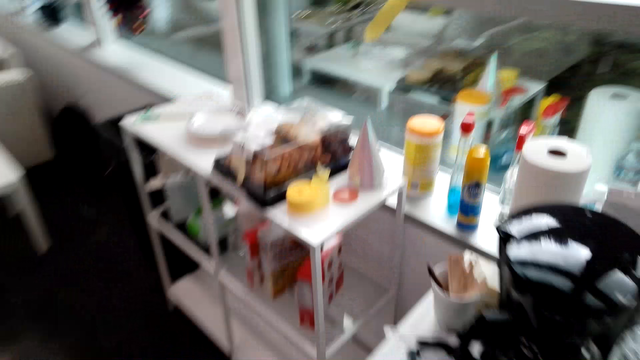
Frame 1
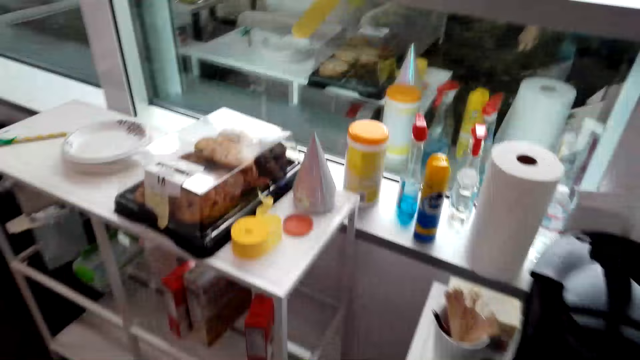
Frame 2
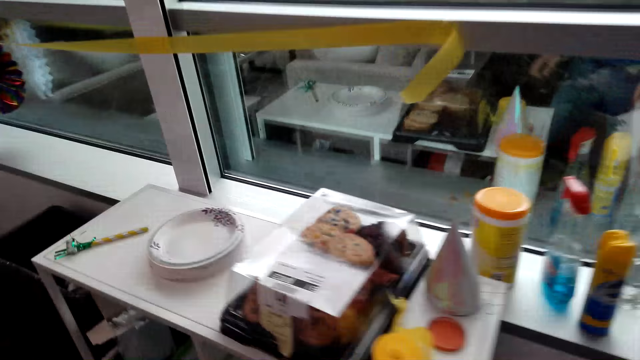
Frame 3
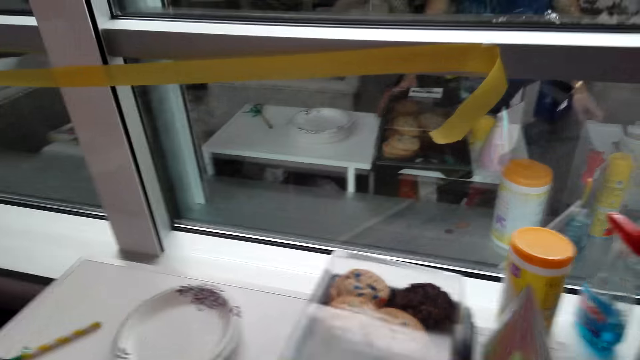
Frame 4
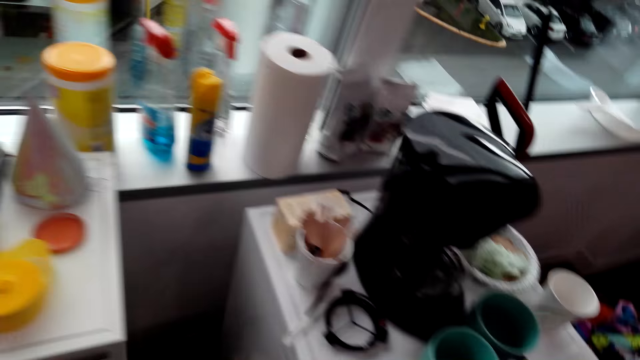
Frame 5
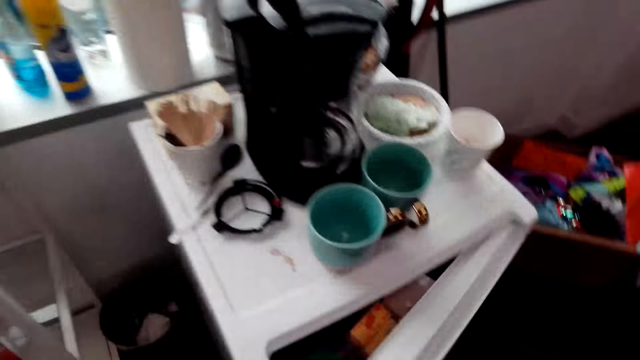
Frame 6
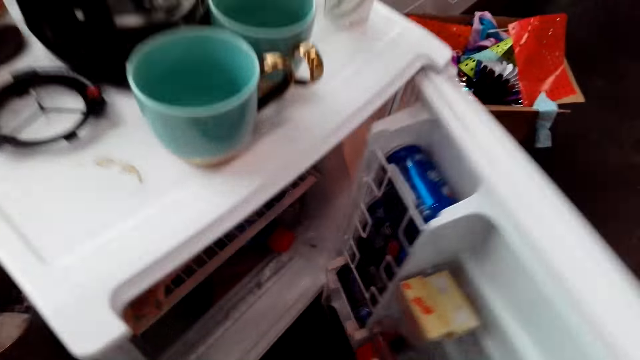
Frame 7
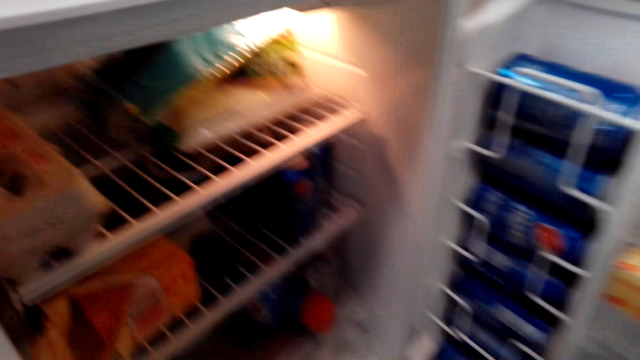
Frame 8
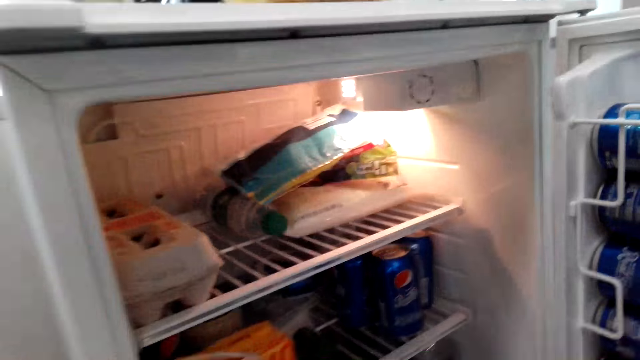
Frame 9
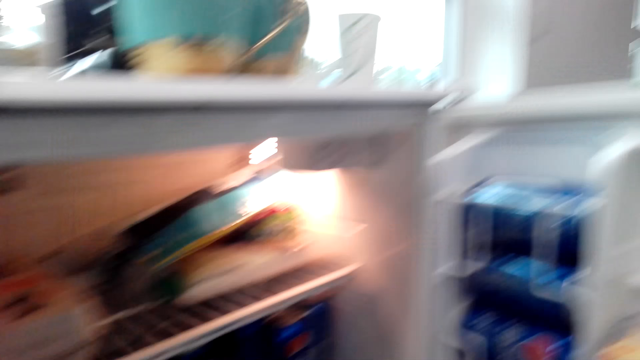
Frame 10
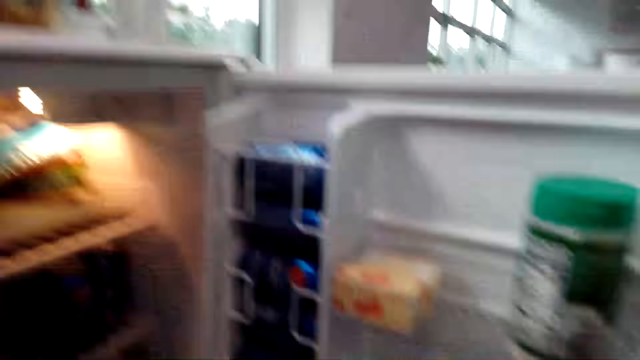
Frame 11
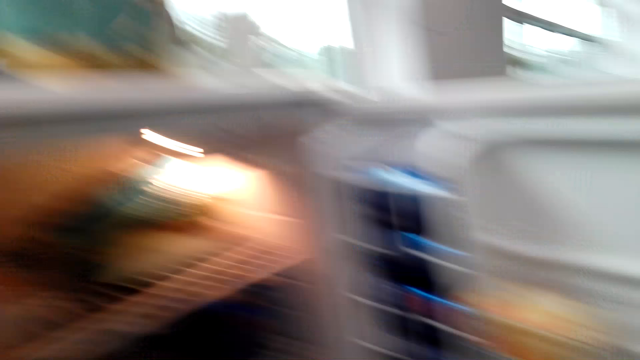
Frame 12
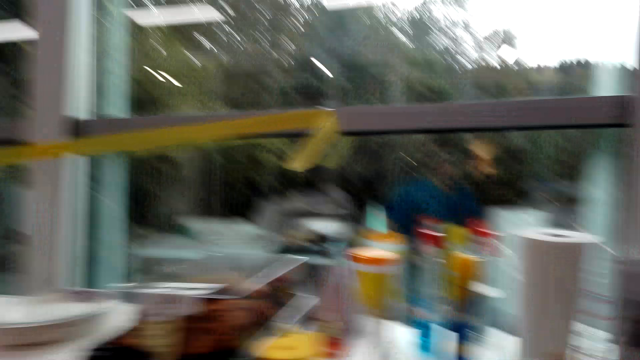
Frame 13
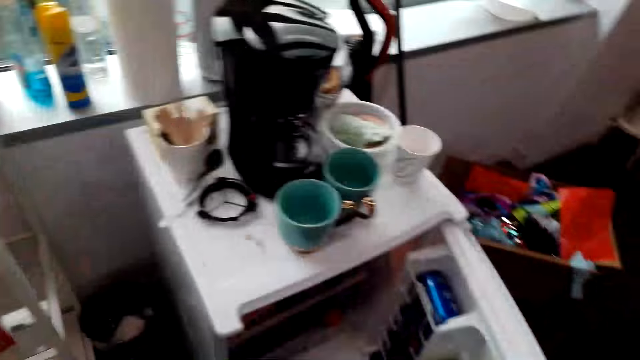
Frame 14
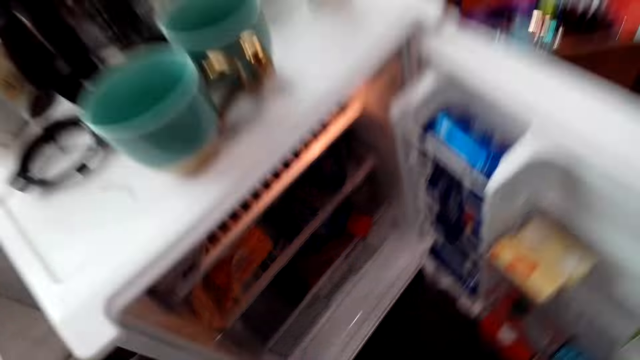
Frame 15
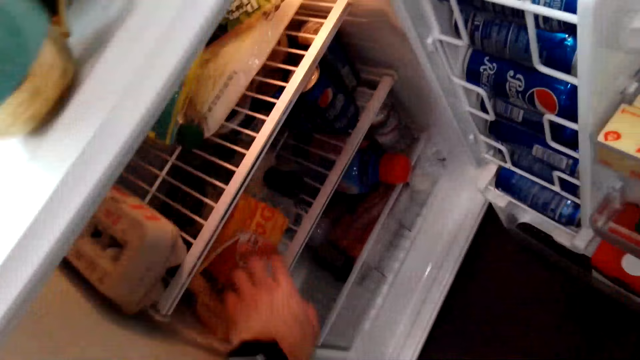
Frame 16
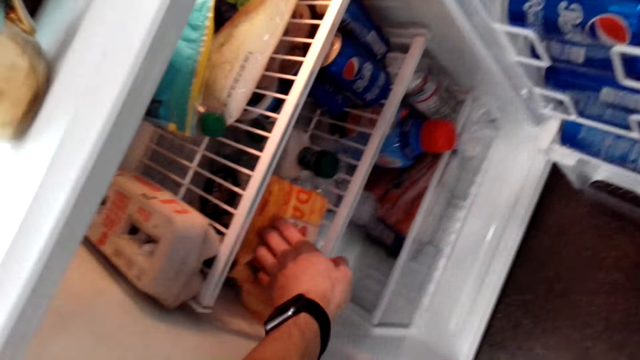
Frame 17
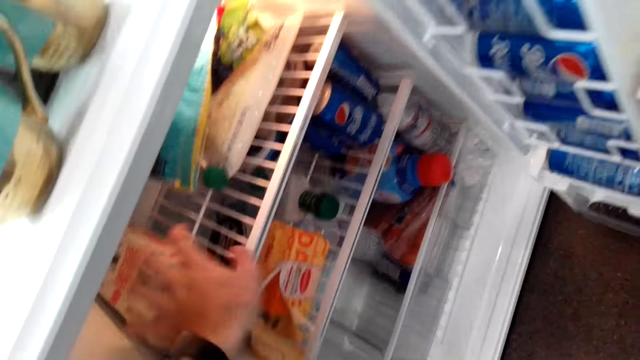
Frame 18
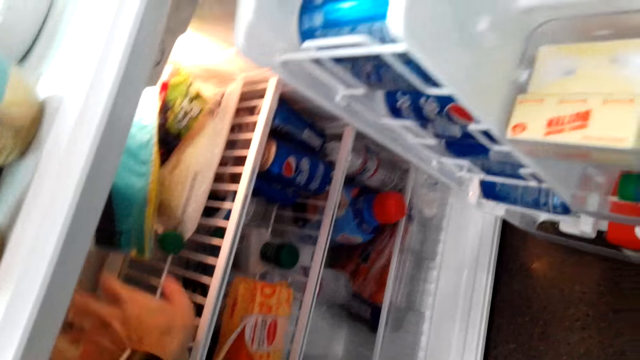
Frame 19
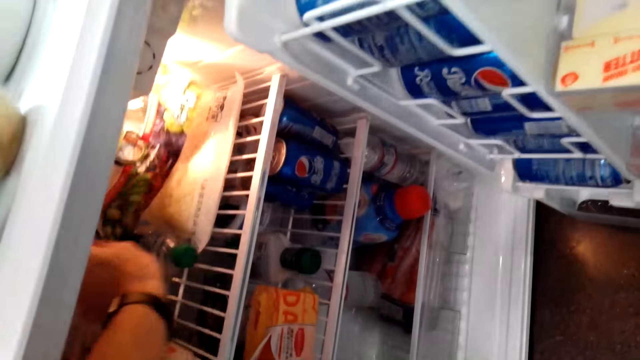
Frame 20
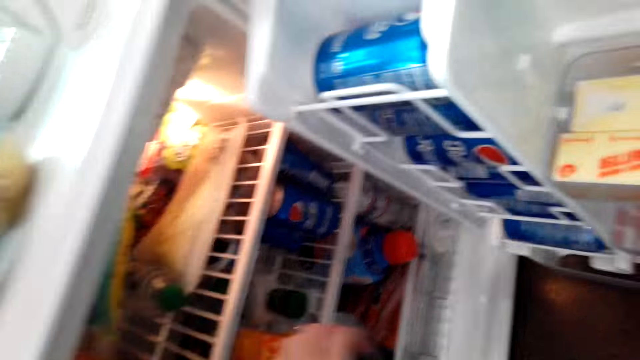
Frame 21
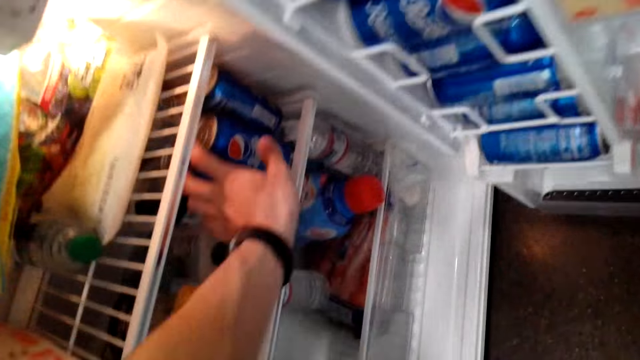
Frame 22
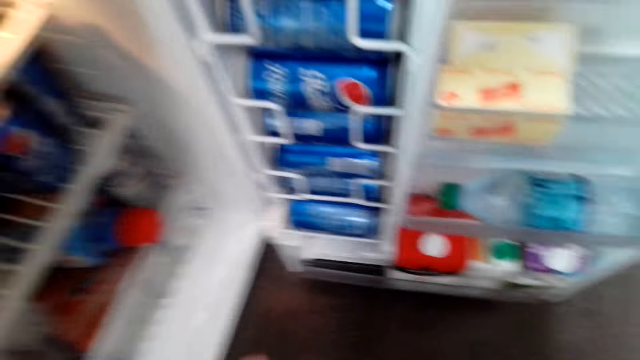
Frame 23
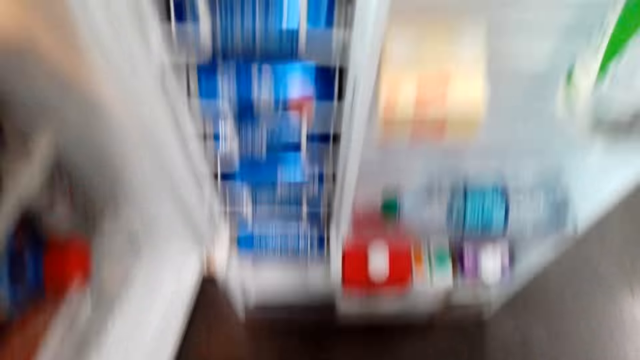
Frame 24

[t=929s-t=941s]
The camera wearer opens the fridge. They stare inside the fridge. They search for something in the fridge. They touch items in the fridge.

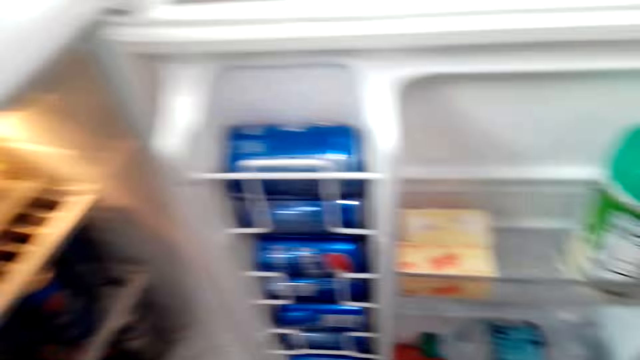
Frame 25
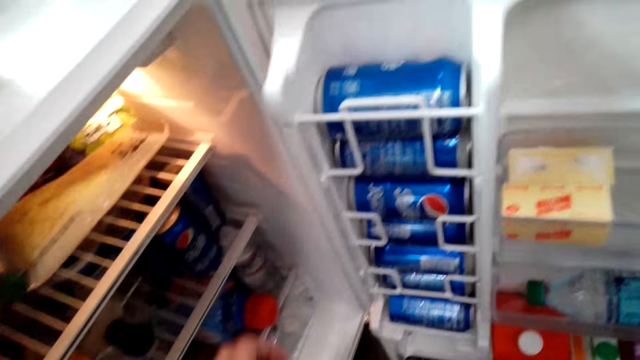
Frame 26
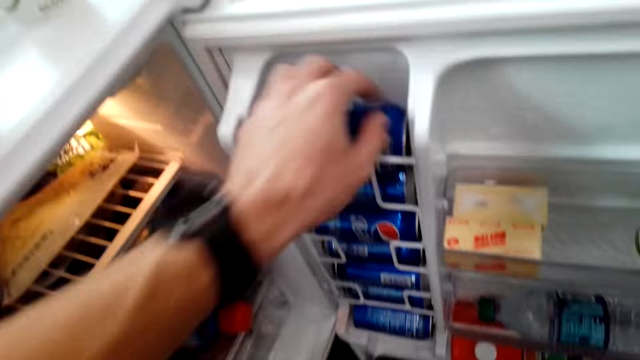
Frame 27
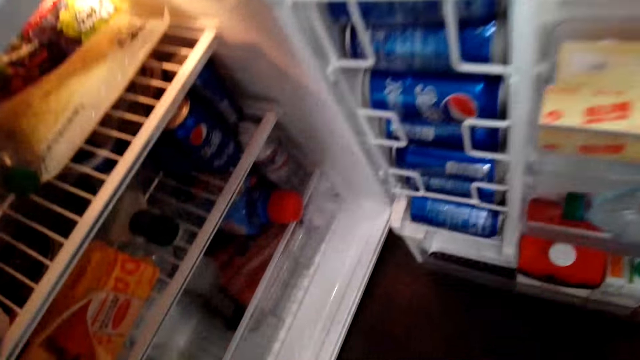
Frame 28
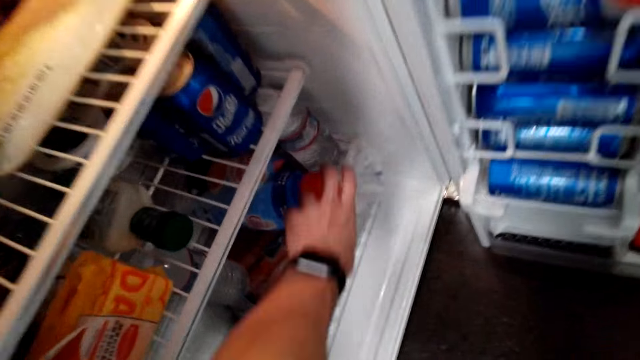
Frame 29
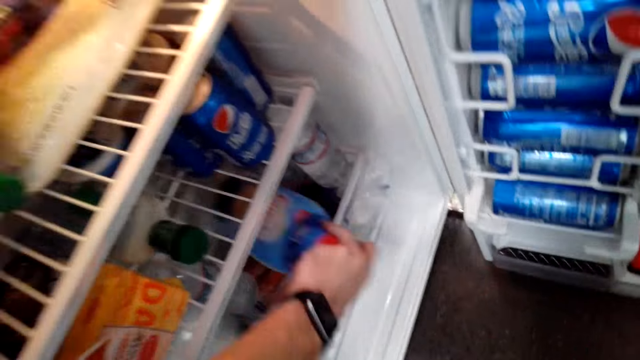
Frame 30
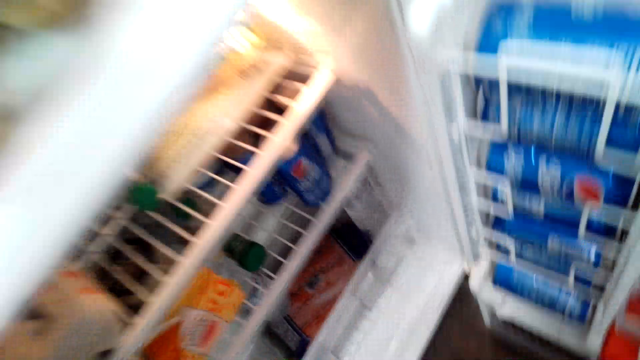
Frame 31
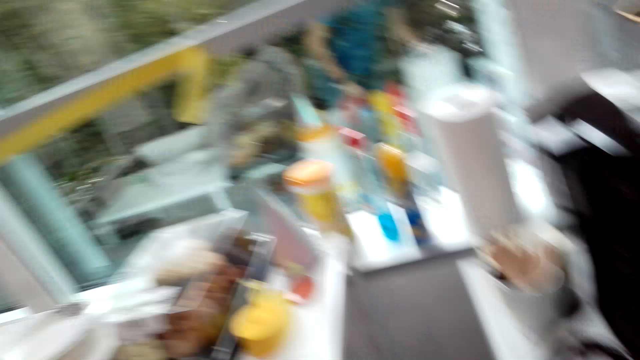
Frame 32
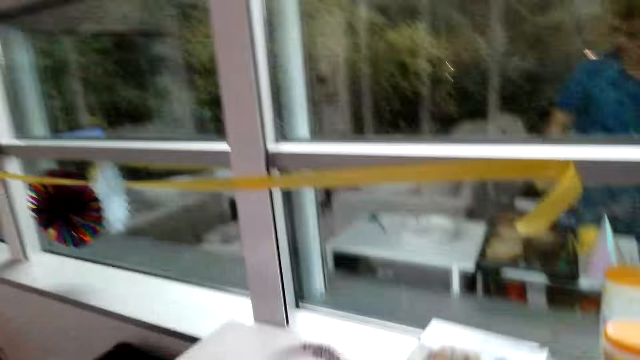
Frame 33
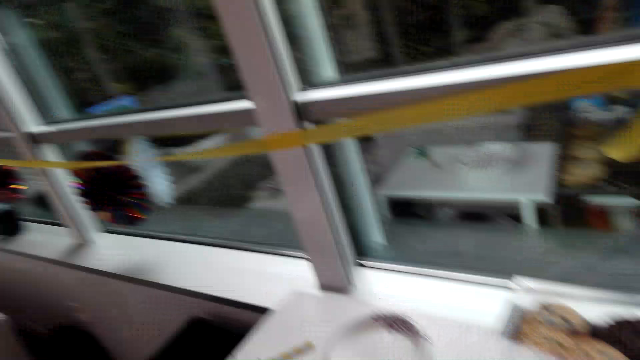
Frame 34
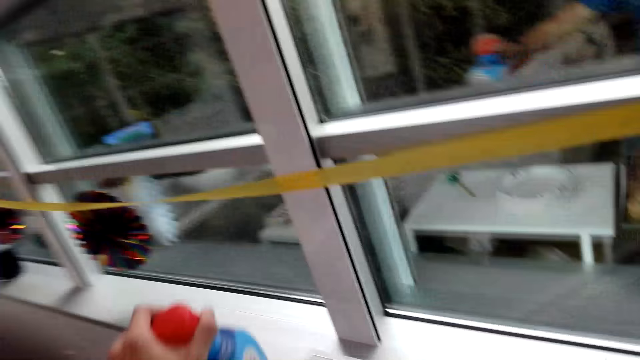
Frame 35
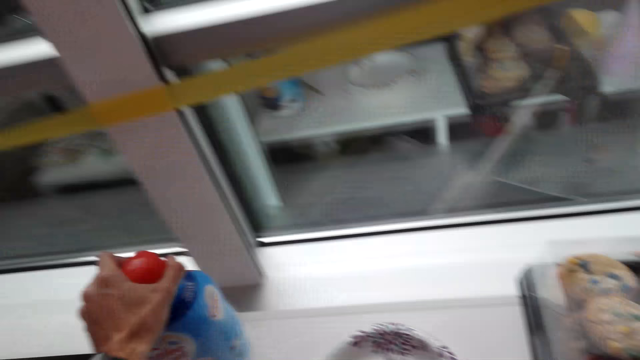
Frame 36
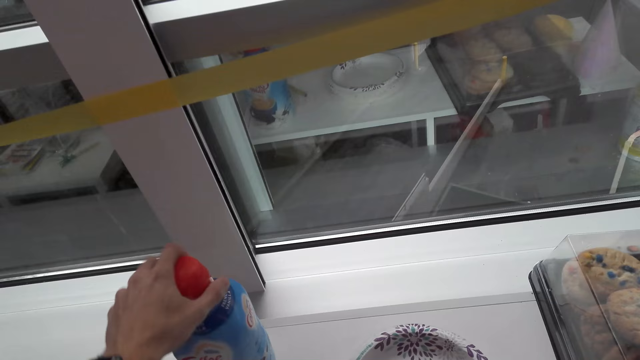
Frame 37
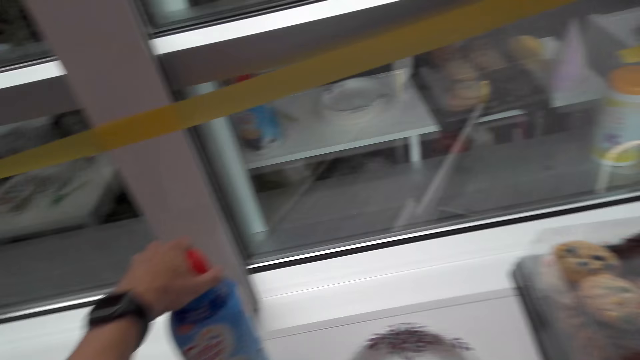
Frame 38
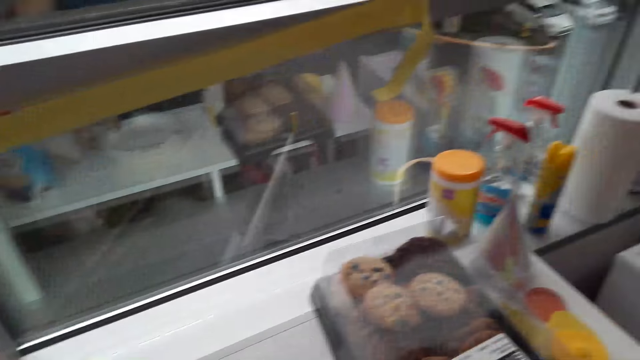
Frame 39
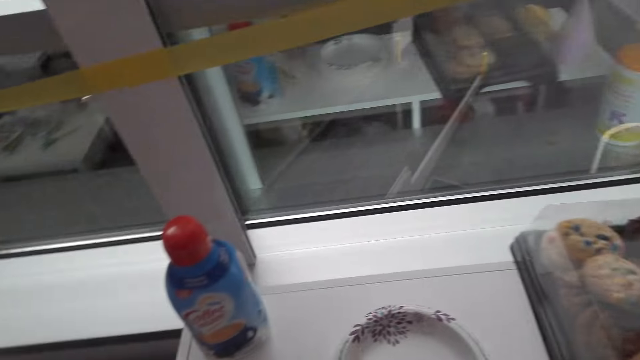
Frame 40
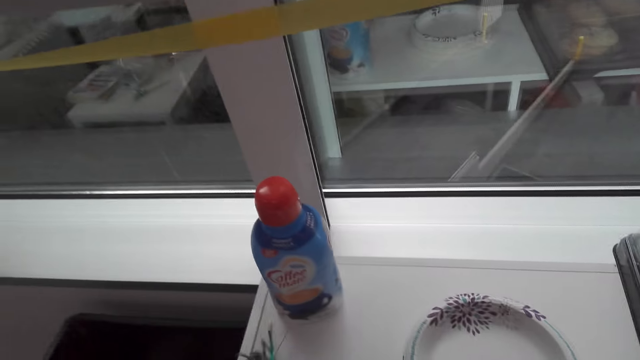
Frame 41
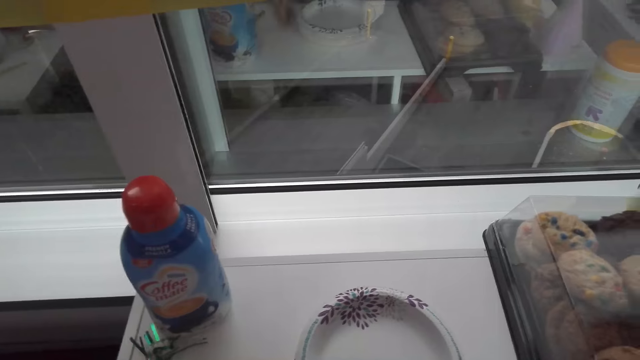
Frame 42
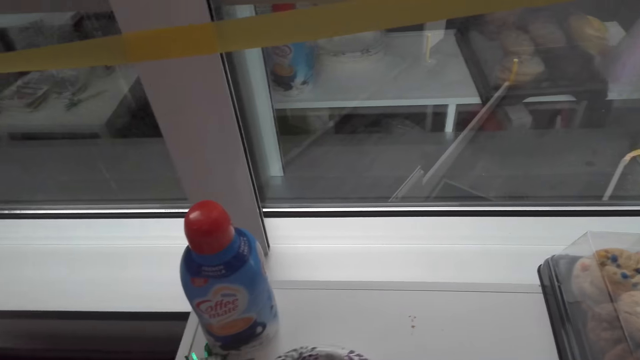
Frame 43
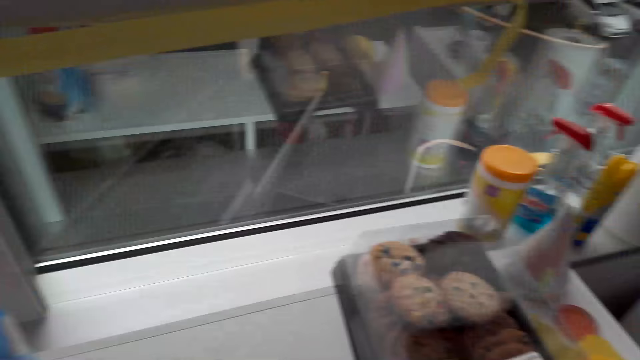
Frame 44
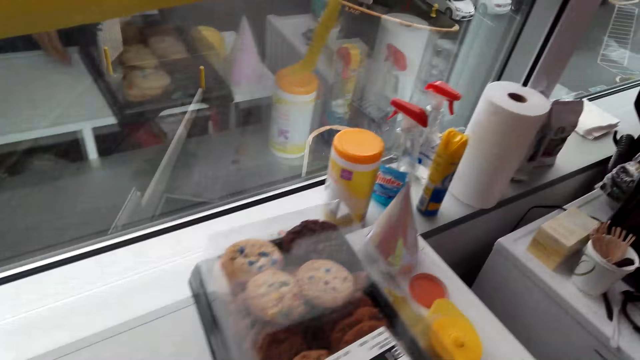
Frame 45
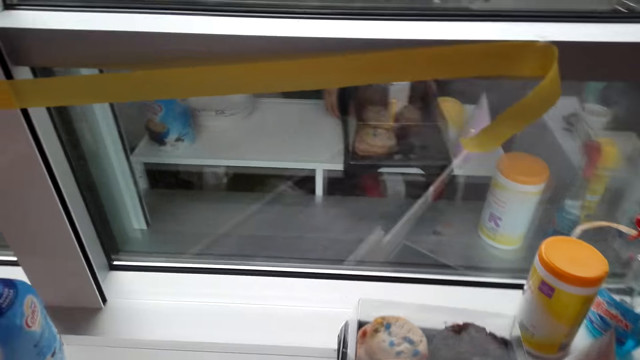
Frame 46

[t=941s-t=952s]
The camera wearer picks up a bottle from the fridge. They walk towards the window. They put the bottle on the table. They stare around the room. They move a cake on the table.
